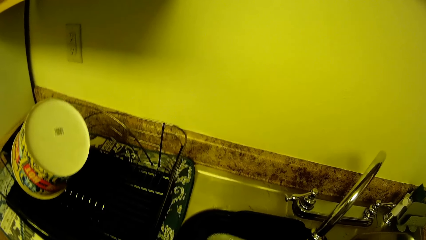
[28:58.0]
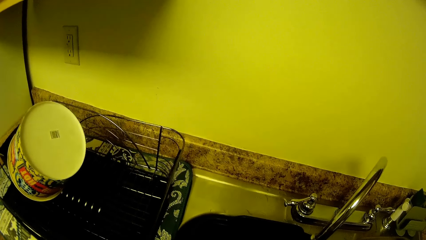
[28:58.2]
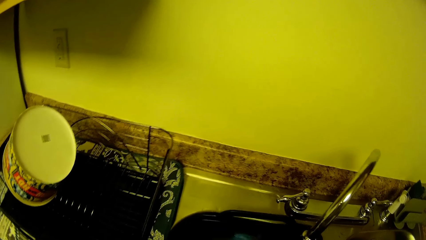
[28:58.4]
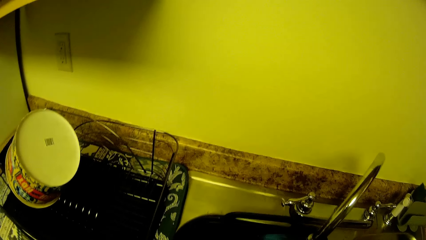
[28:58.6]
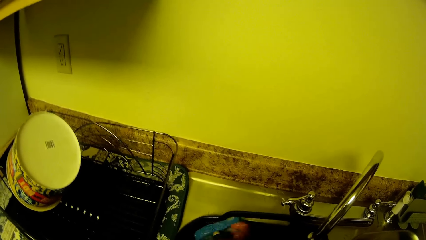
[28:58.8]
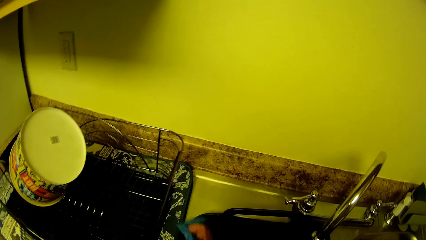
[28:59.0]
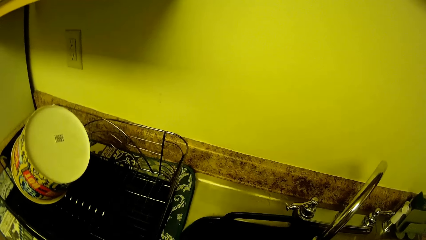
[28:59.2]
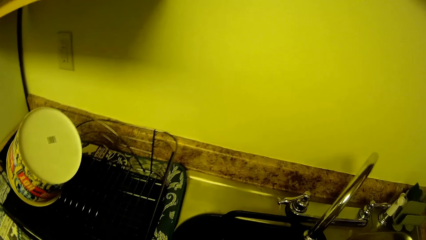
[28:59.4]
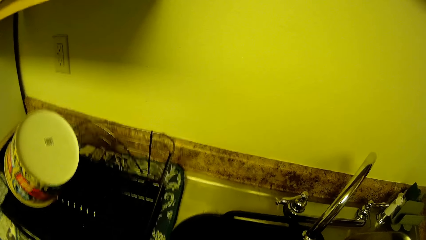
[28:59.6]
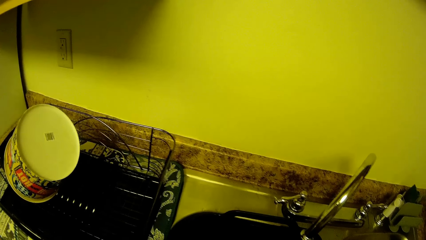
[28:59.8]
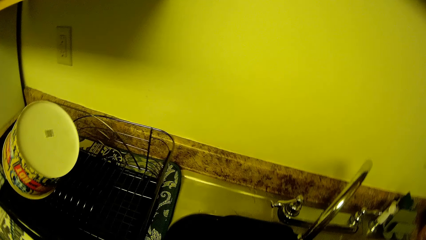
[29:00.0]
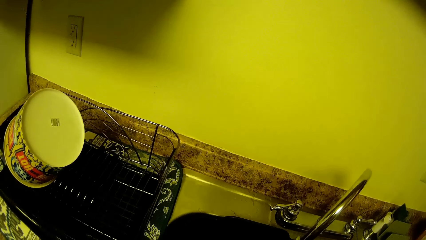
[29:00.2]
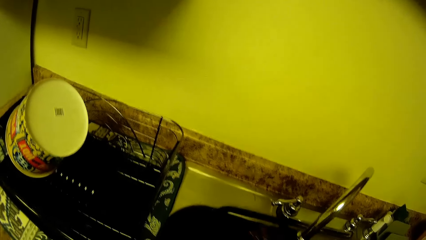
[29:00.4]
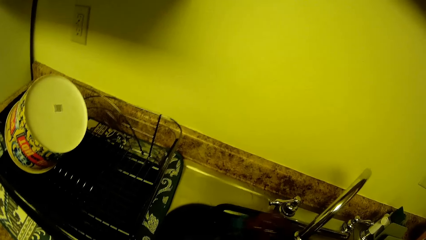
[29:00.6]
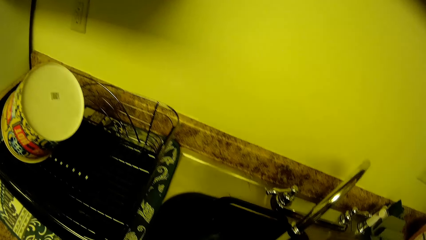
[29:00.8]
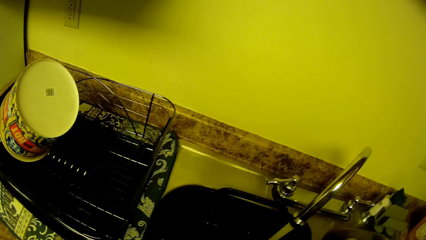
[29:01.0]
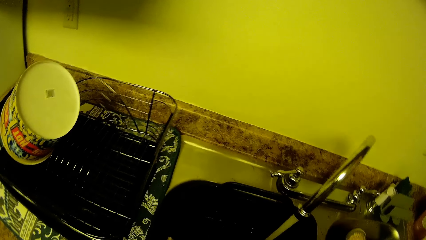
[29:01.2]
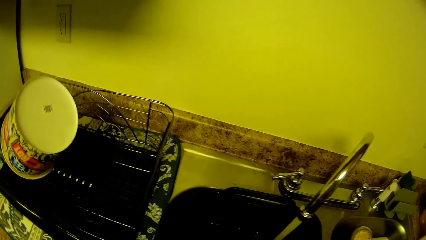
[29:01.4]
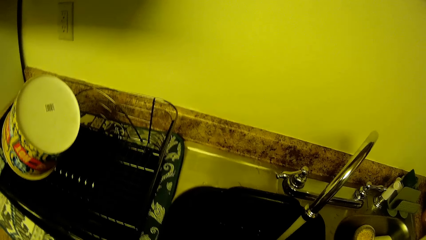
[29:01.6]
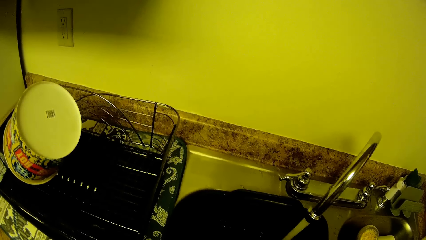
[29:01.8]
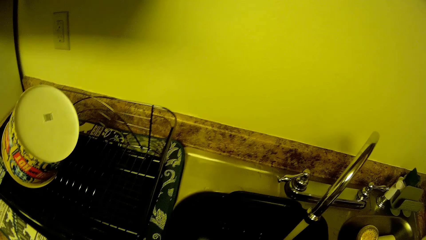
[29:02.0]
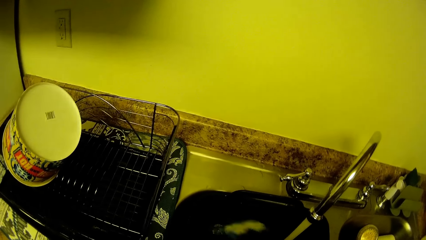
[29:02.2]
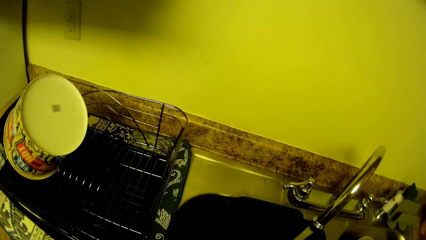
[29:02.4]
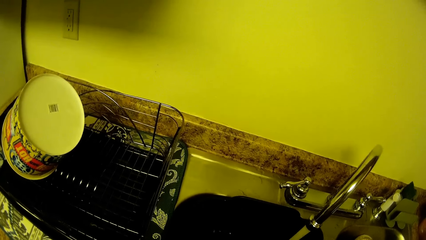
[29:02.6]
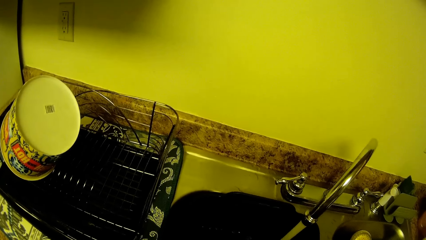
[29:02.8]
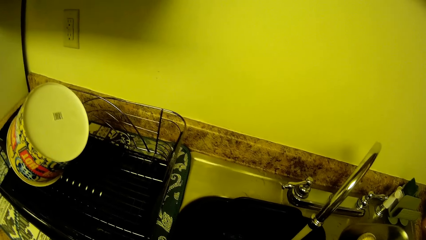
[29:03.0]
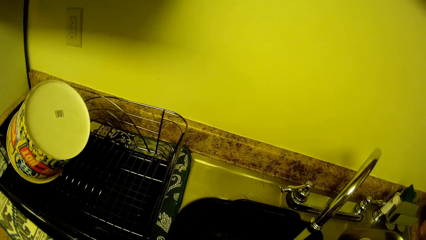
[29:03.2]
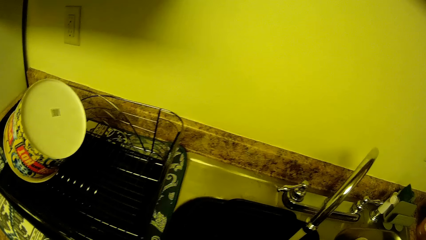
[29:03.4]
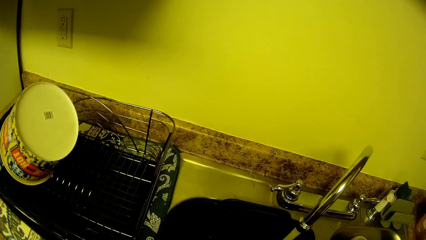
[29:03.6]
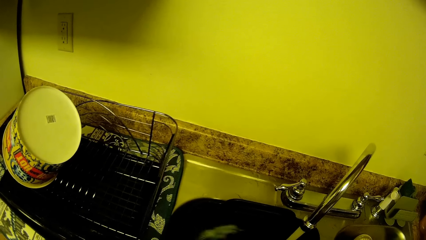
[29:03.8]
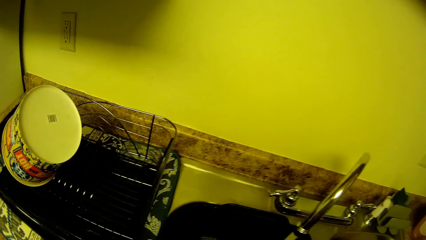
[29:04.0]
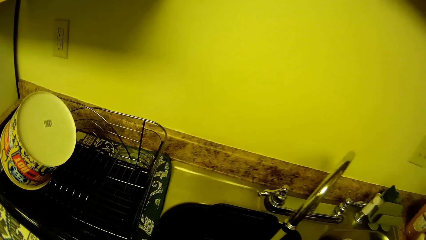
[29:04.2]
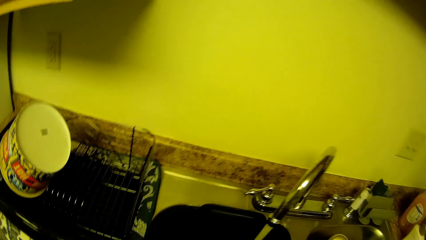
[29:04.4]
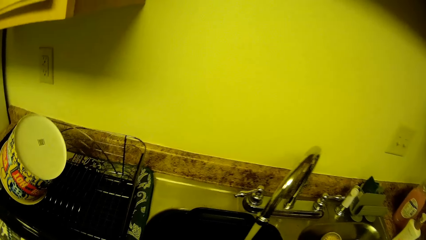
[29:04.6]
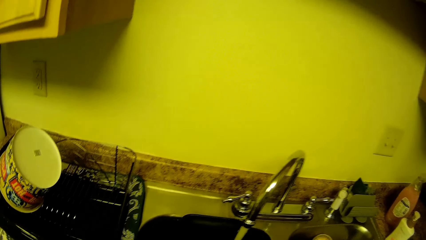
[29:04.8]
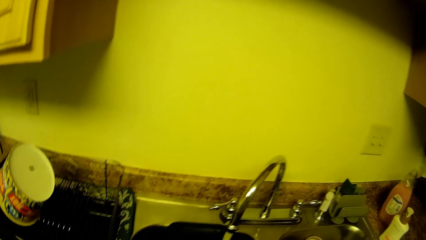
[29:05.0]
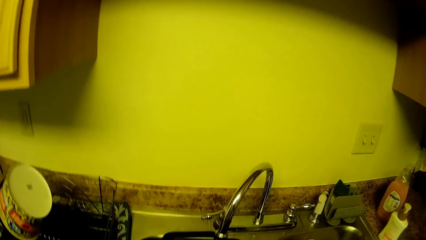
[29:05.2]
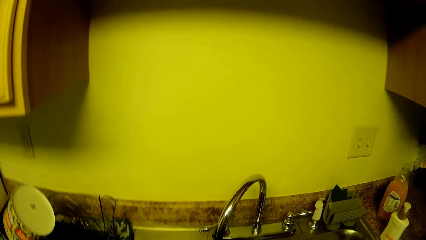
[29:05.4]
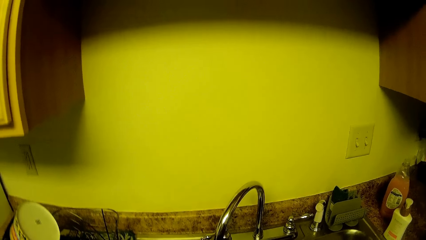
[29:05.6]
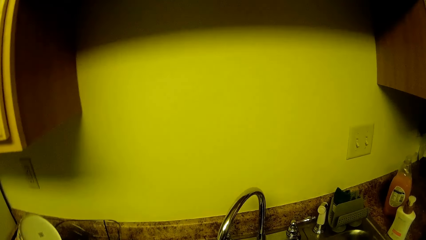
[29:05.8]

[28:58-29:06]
The camera wearer washes a bowl inside the sink with the sponge in his right hand.

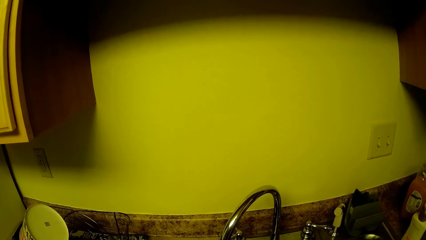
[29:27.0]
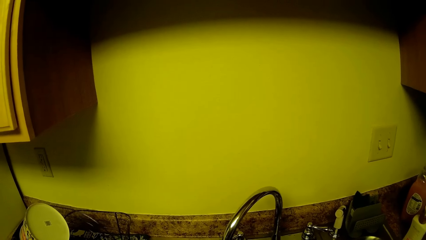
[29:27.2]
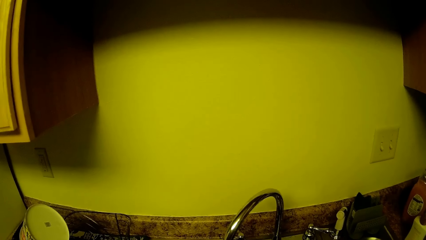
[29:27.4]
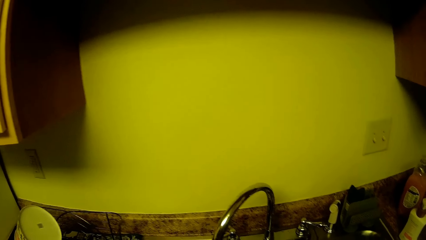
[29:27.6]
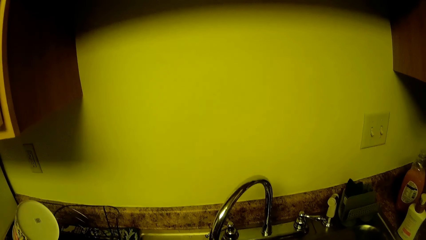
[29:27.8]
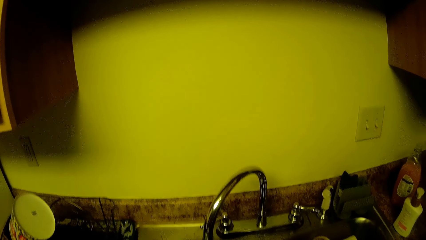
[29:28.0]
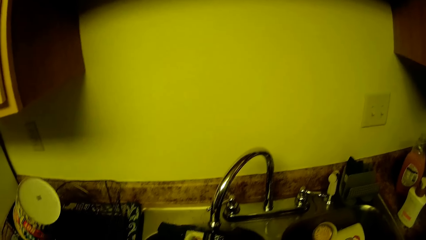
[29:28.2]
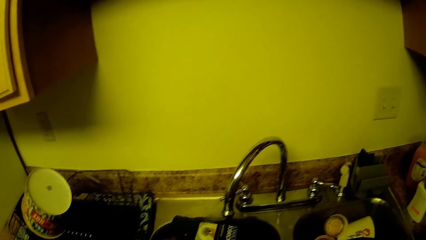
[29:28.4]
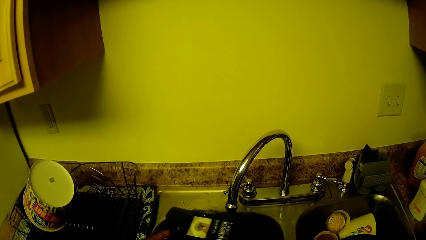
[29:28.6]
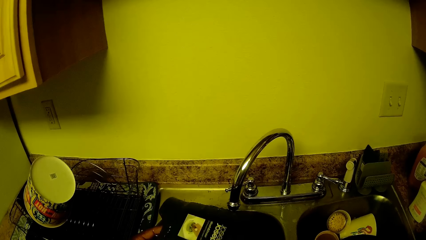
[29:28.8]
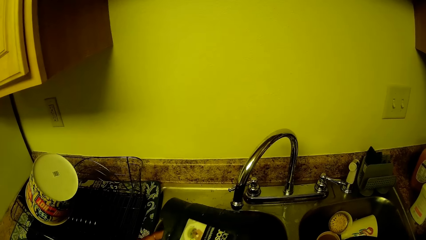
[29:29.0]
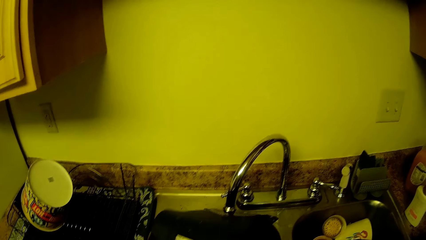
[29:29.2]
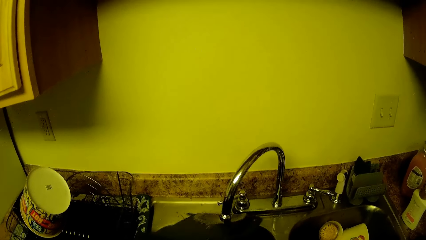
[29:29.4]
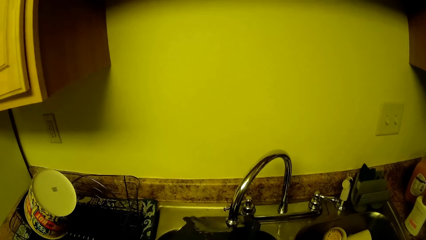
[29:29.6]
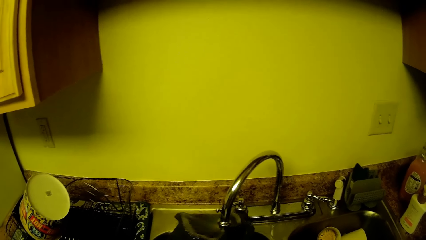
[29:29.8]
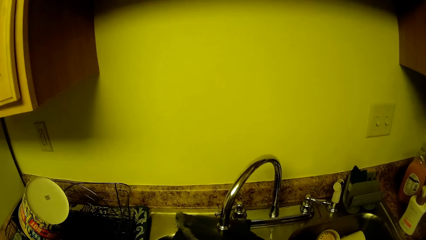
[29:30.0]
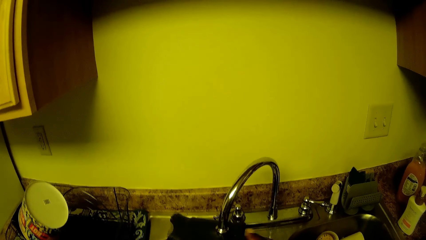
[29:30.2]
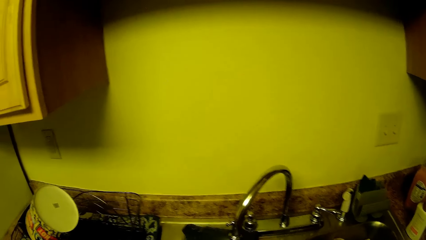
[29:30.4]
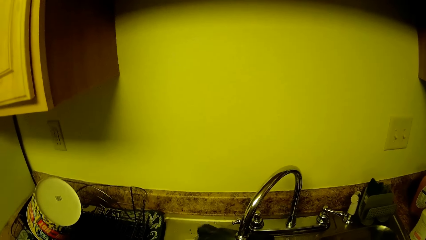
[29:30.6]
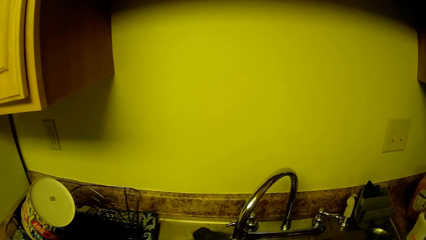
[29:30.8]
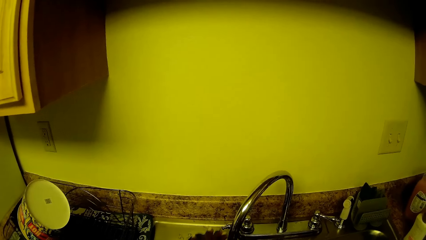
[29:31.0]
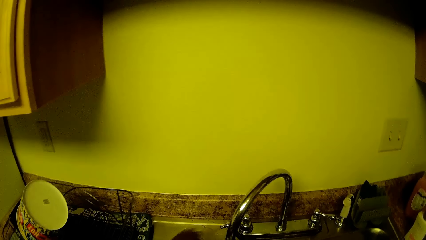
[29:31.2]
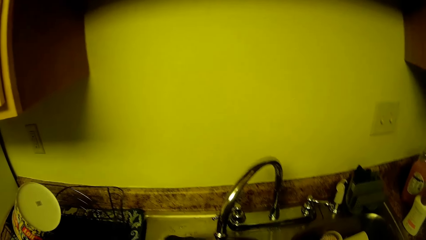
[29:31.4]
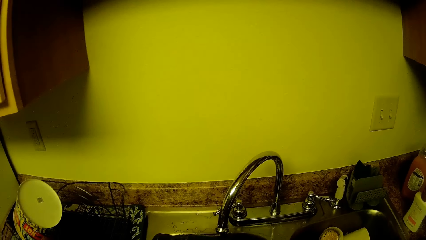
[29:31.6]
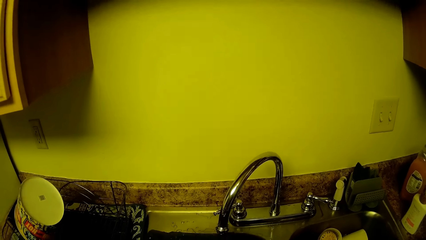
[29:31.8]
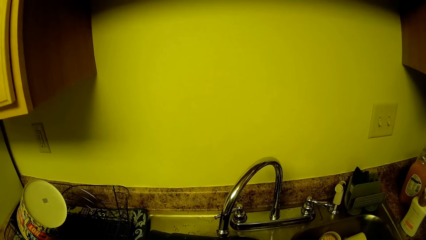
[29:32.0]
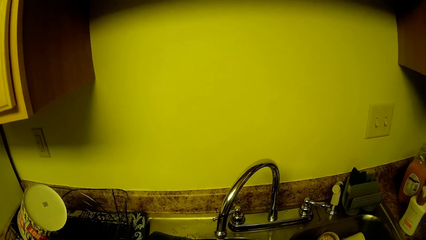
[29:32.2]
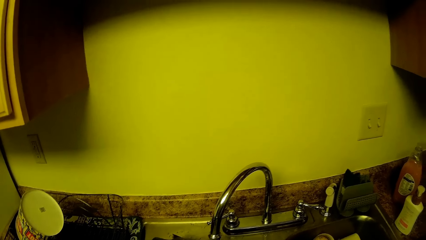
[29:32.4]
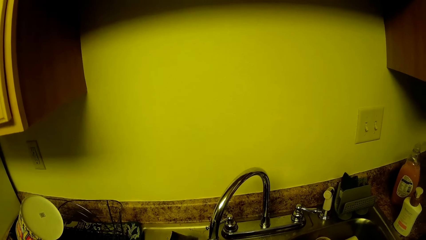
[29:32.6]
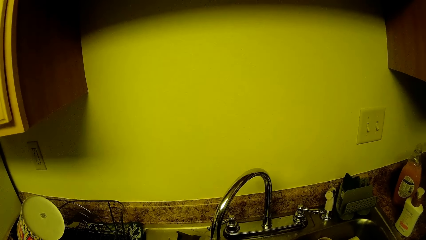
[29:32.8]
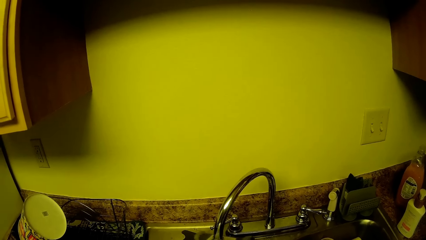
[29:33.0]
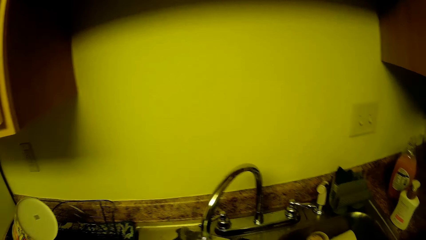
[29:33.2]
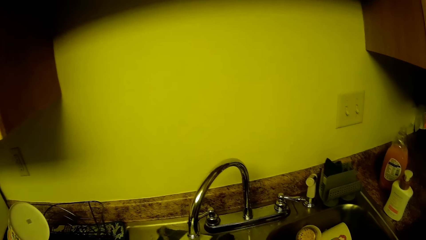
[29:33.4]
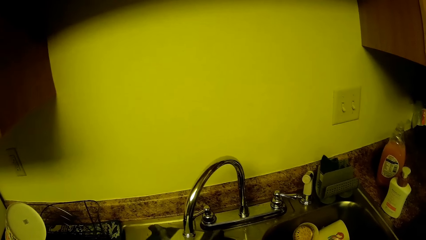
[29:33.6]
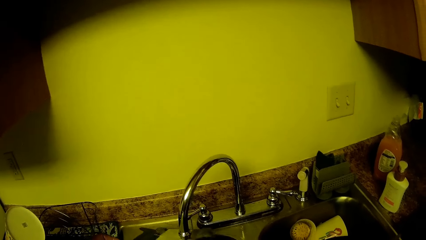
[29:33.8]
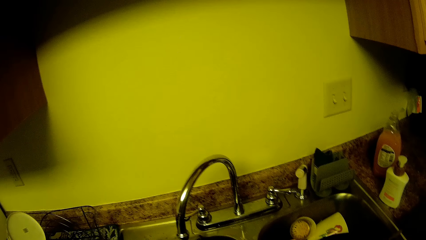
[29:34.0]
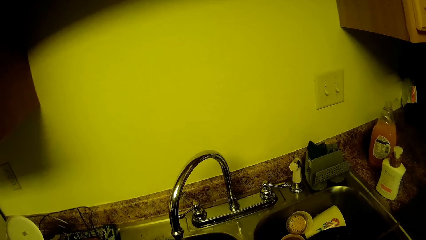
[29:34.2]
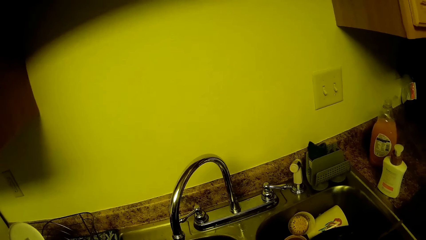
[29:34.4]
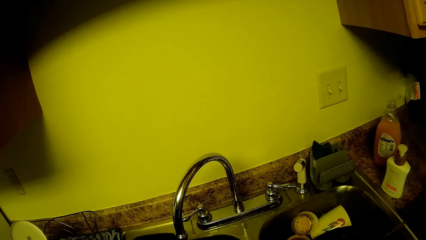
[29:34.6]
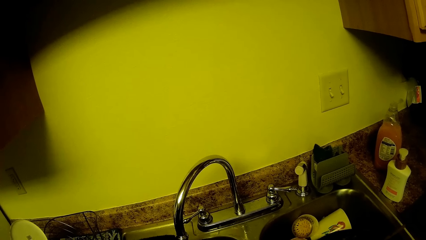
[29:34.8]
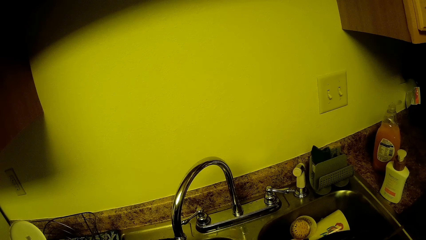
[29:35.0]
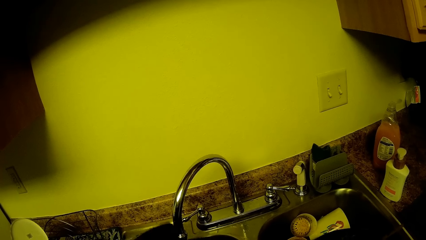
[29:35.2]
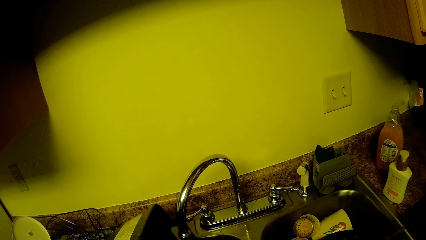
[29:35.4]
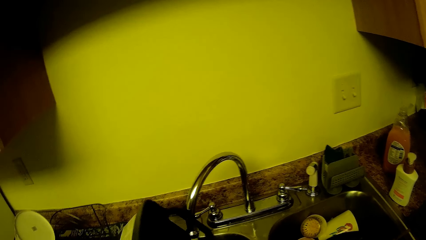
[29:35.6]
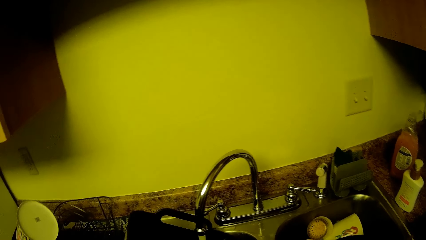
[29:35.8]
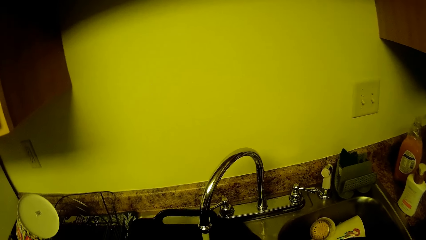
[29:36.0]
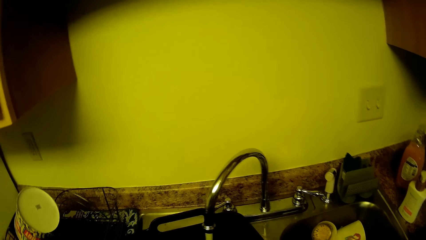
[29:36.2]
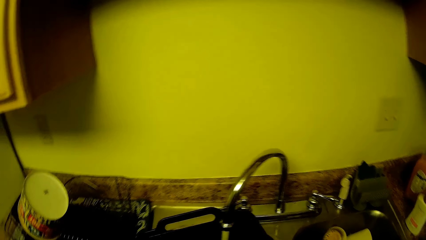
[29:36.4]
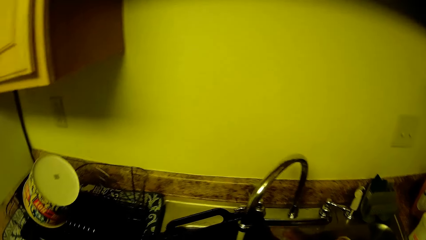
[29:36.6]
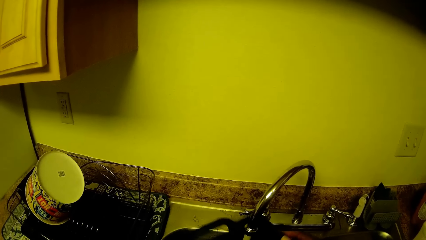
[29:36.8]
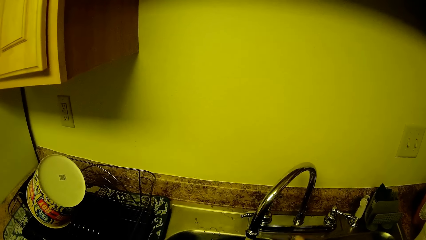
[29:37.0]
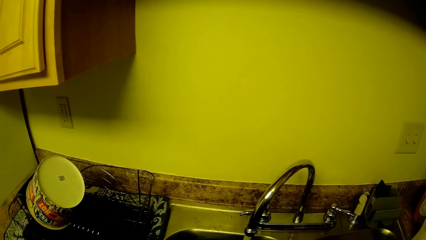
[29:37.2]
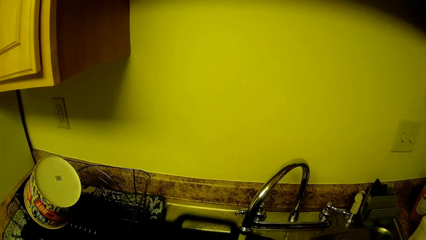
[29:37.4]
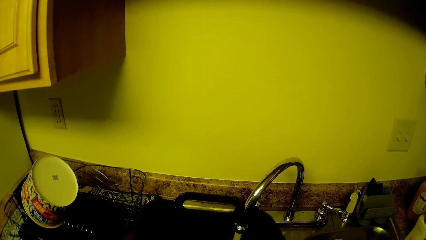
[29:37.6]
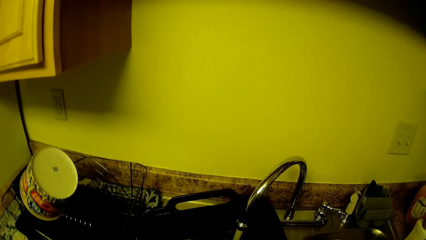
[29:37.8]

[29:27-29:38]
The camera wearer rinses the bowl under the tap with both hands. They rinse something.
